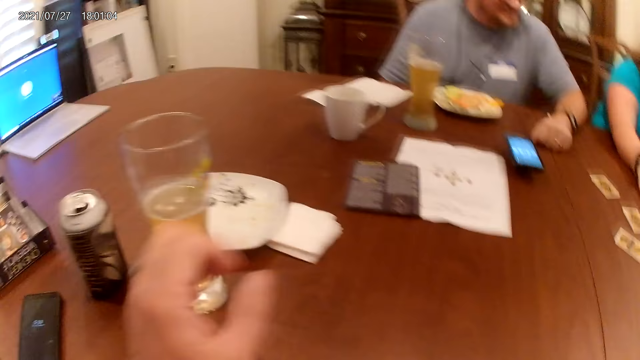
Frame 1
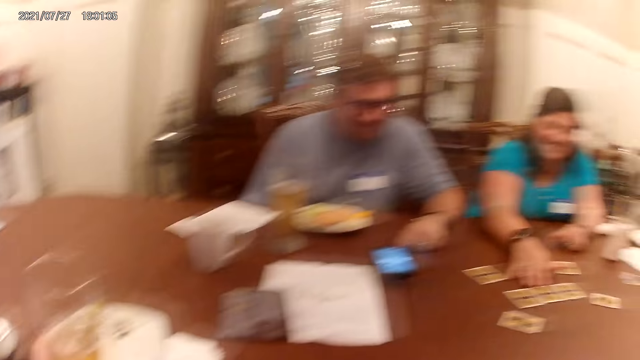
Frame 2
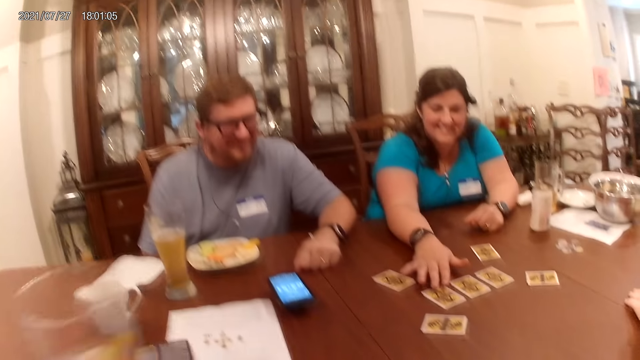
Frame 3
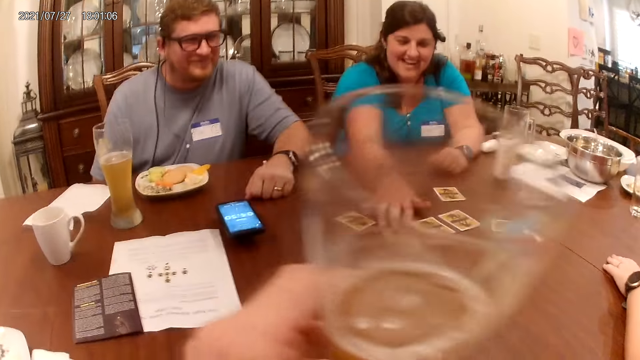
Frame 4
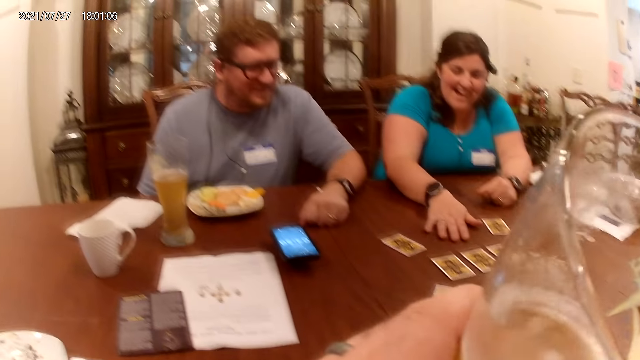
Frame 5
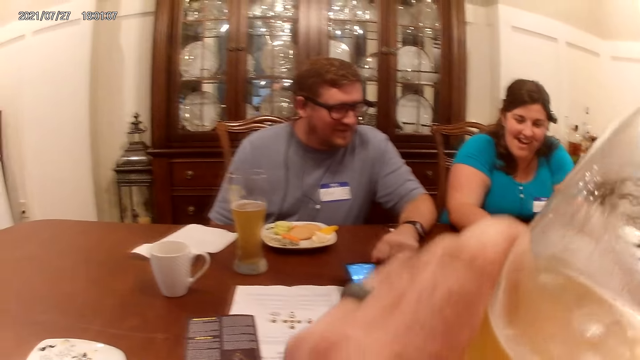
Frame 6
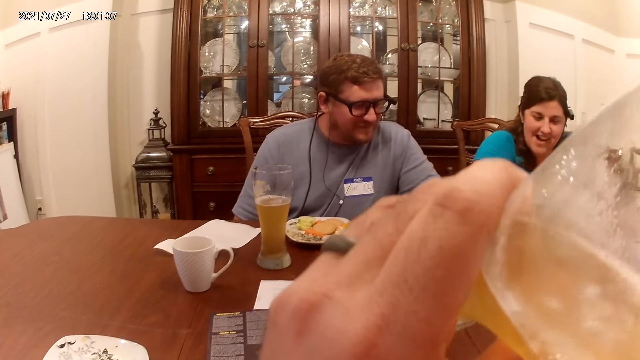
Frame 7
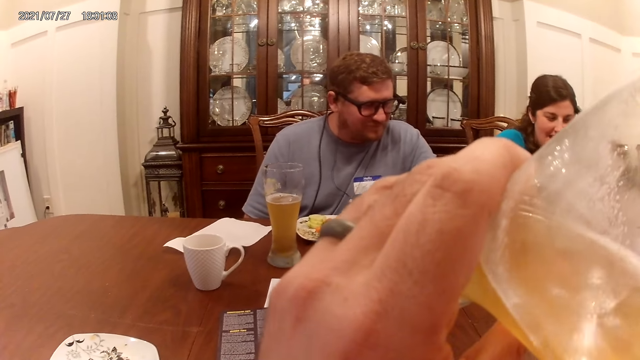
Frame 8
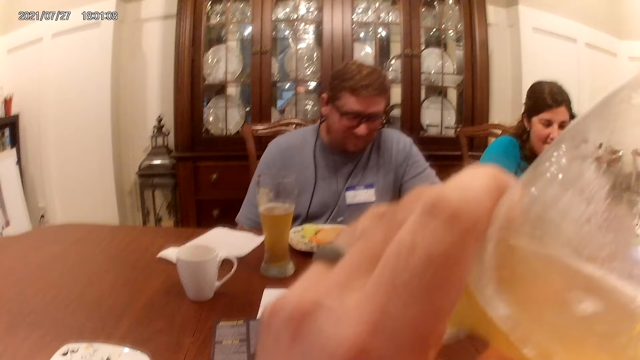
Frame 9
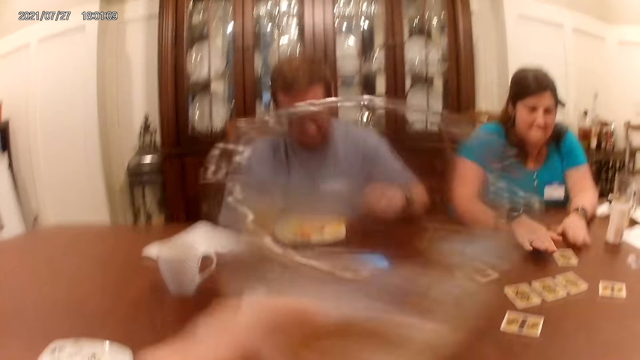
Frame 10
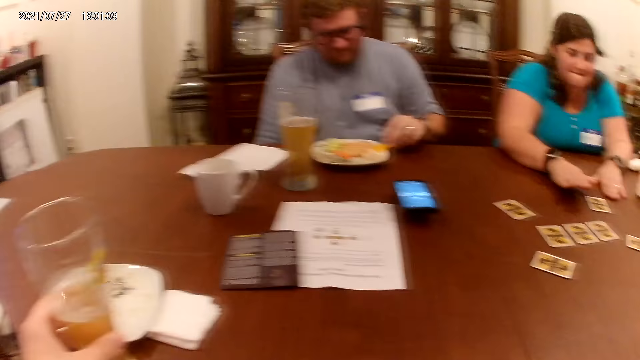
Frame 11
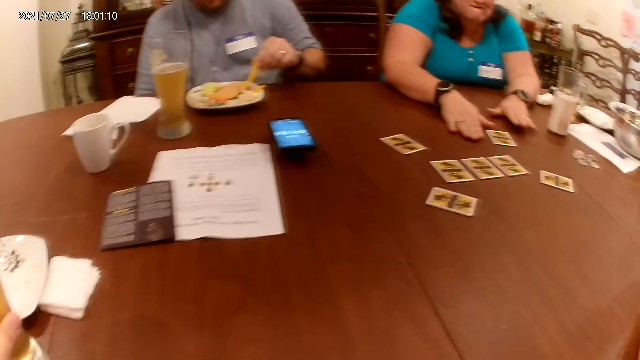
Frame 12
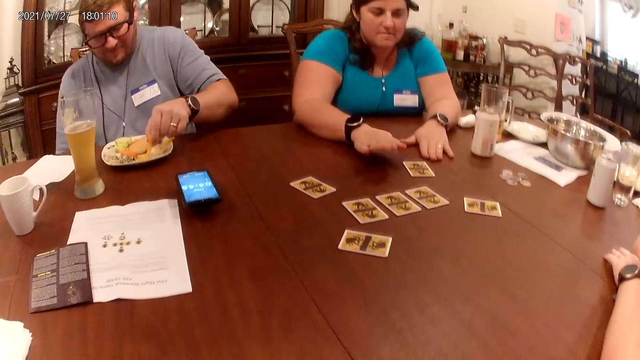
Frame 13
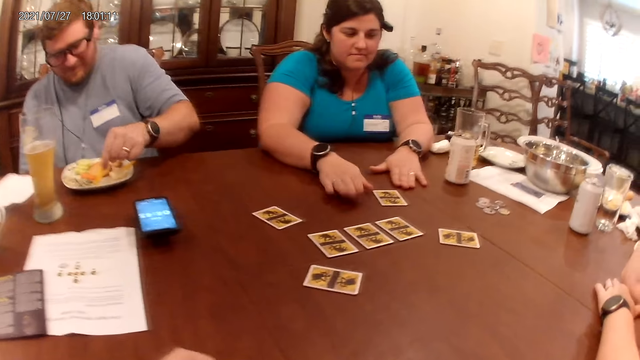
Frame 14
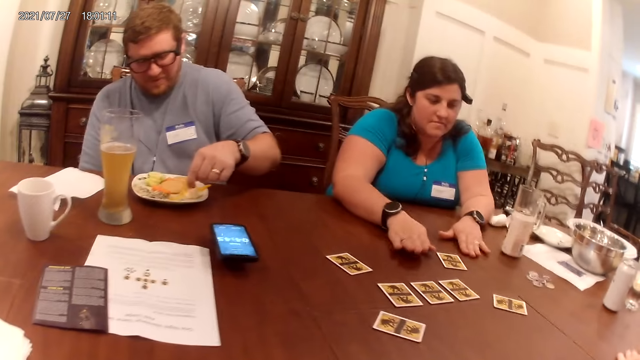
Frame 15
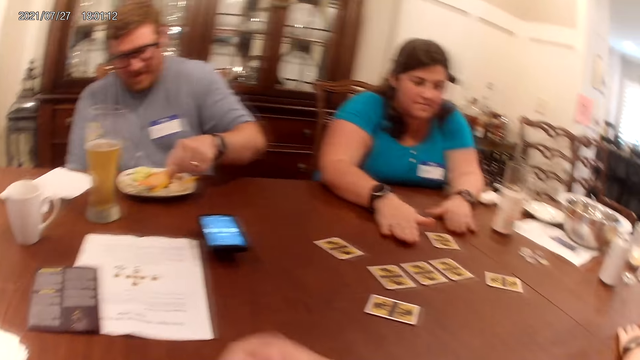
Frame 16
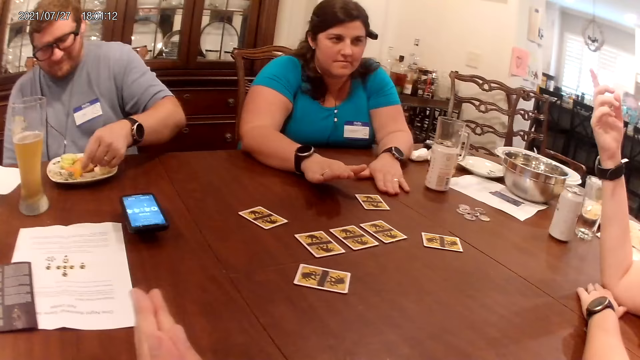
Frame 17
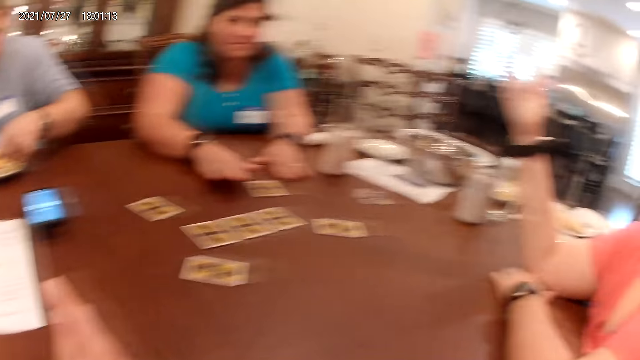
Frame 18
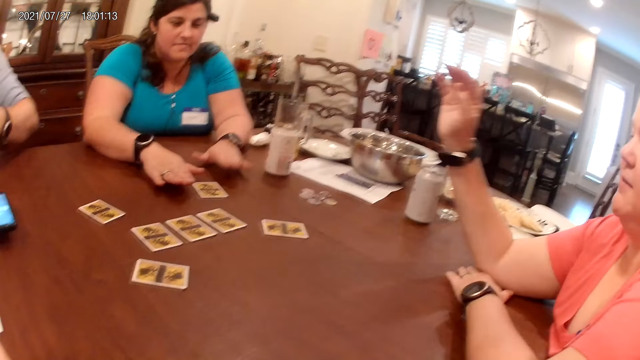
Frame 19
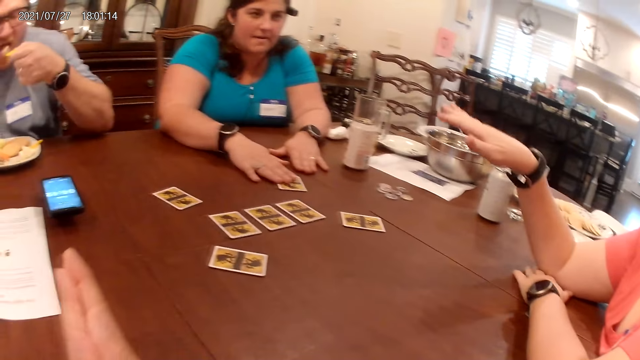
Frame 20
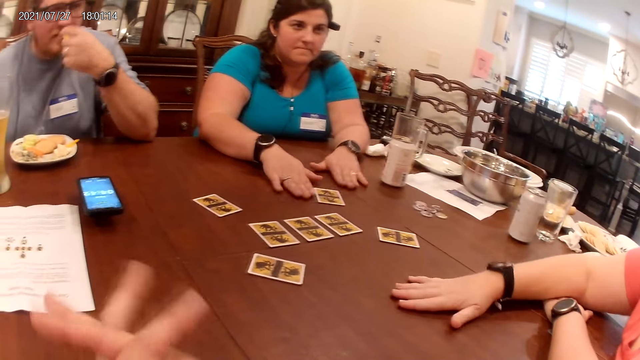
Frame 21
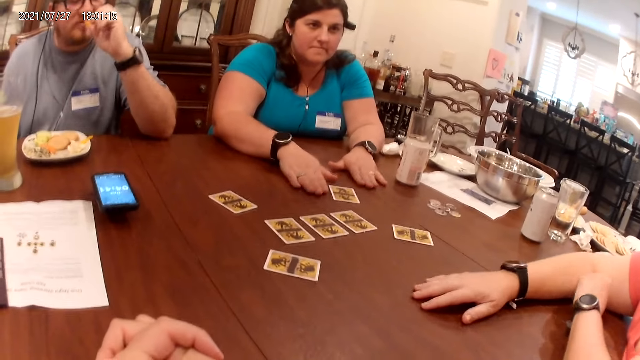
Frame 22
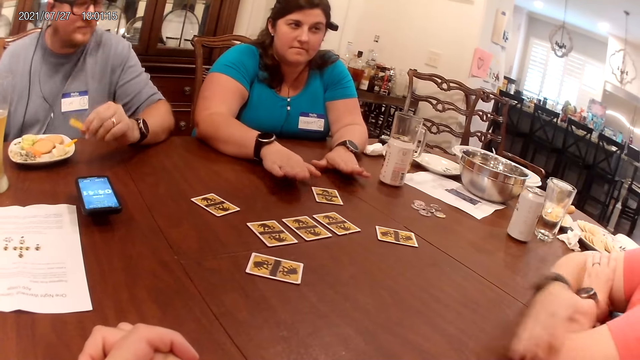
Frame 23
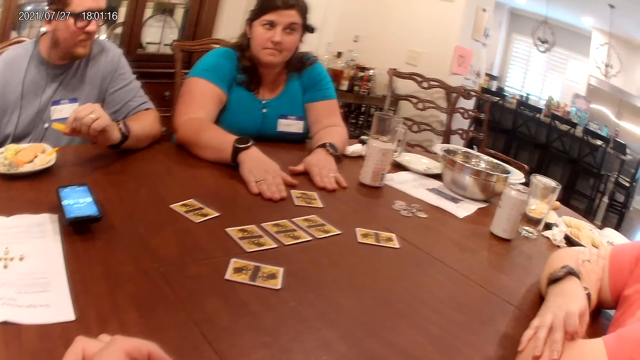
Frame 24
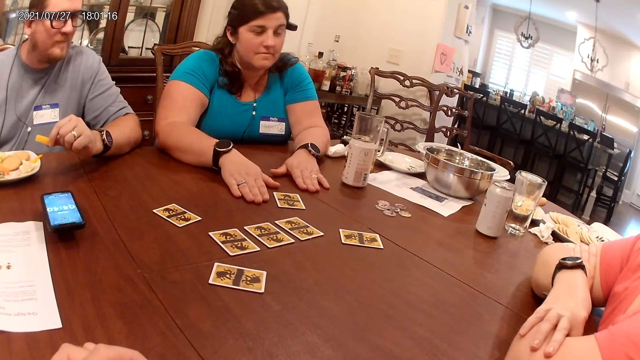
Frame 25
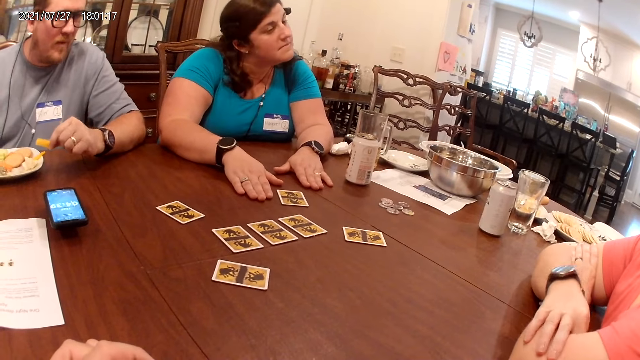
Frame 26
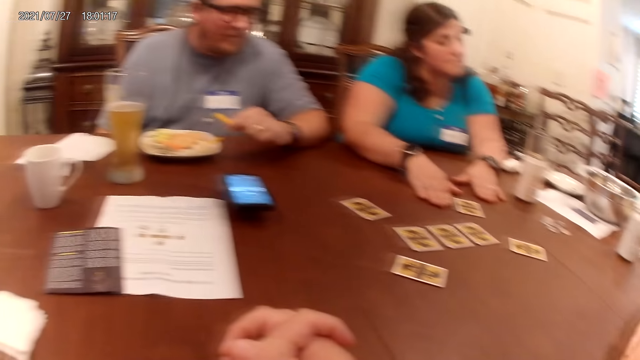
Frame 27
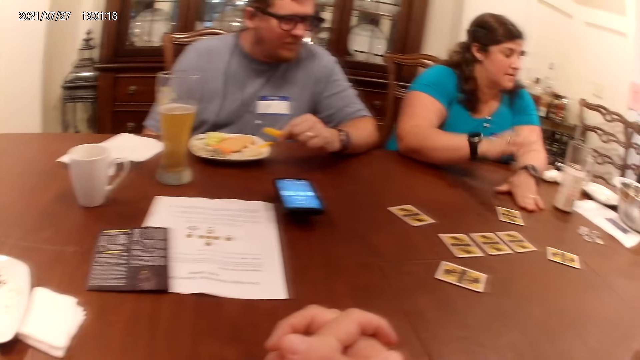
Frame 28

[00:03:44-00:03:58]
The camera wearer takes a cup or glass of juice from the table with his right hand. He drinks beer from the cup with his right hand. A woman hits the table with her hands. The camera wearer puts the glass of juice on the table. A man eats yam and egg from a plate on the table with his left hand. The camera wearer looks around. The man speaks to the woman, another woman, and the camera wearer at the table. The other woman speaks to the man, the first woman, and the camera wearer at the table. The camera wearer holds hands together and rubs hands together. He looks around. The other woman places her right hand on the table. The camera wearer closes fingers together. He looks around.

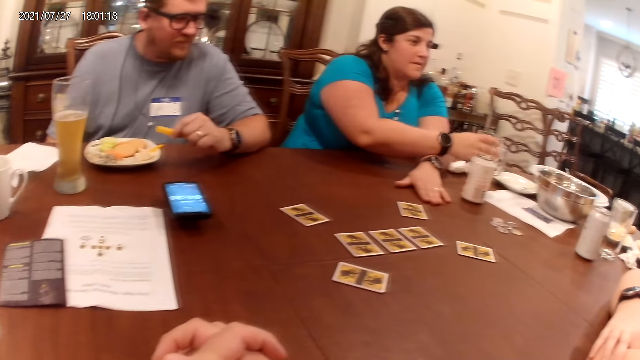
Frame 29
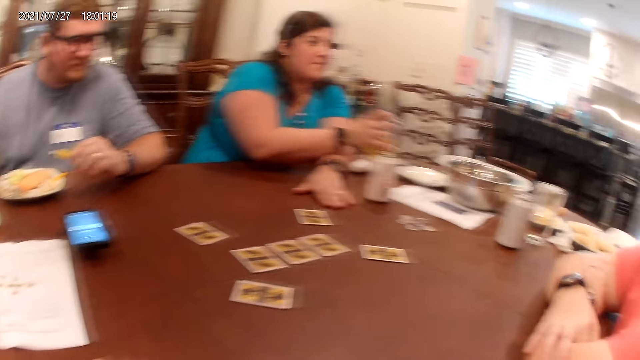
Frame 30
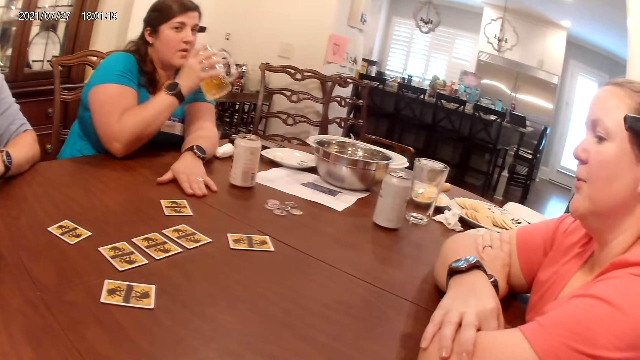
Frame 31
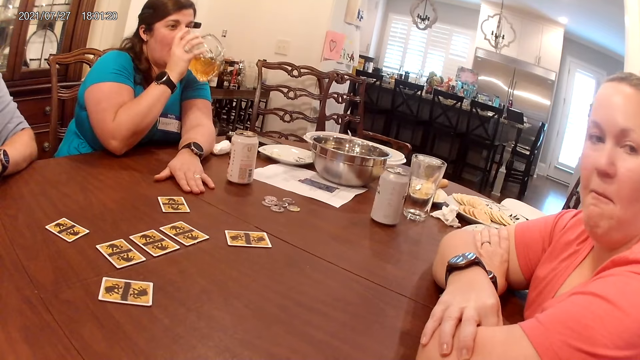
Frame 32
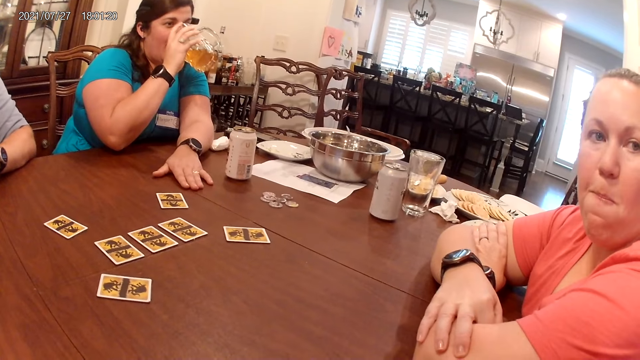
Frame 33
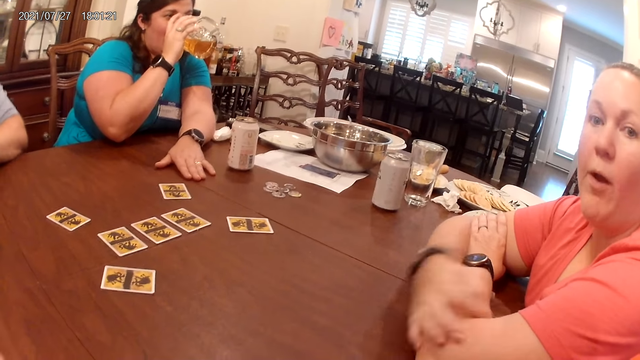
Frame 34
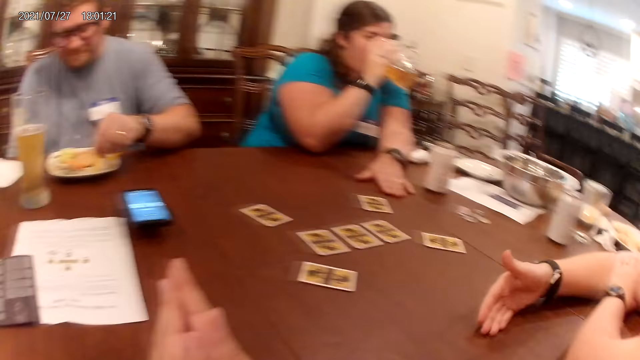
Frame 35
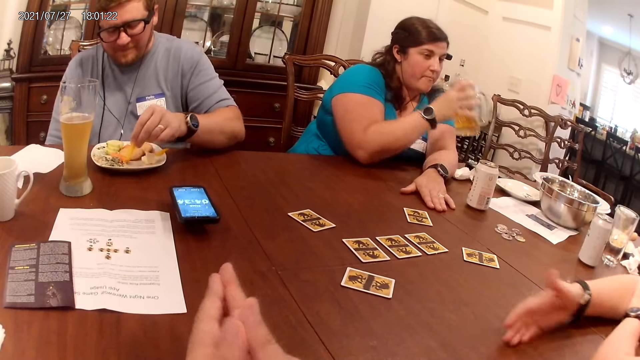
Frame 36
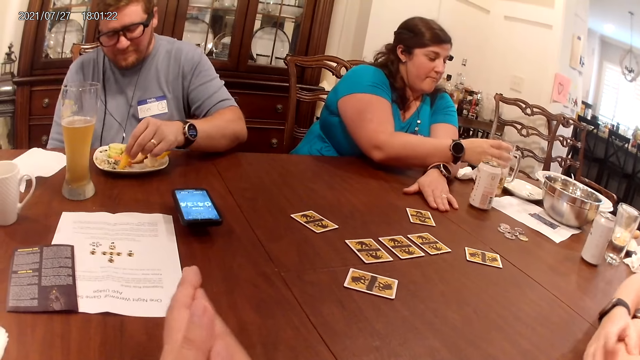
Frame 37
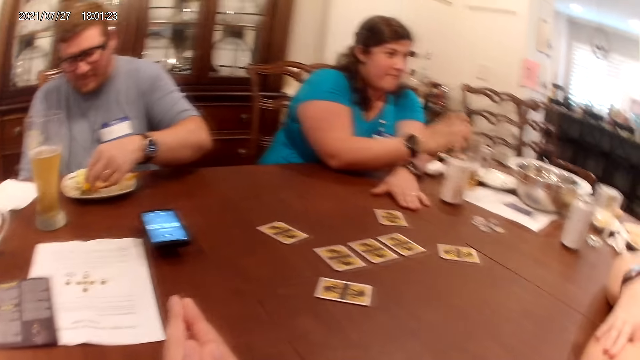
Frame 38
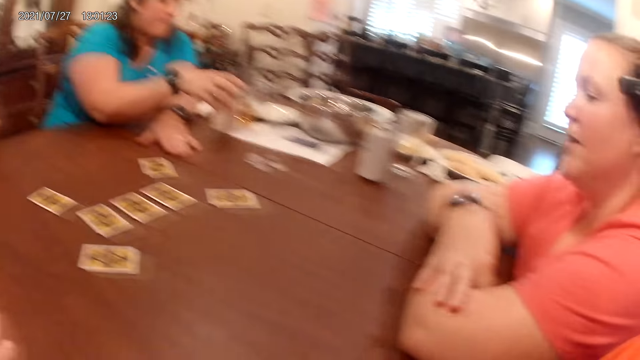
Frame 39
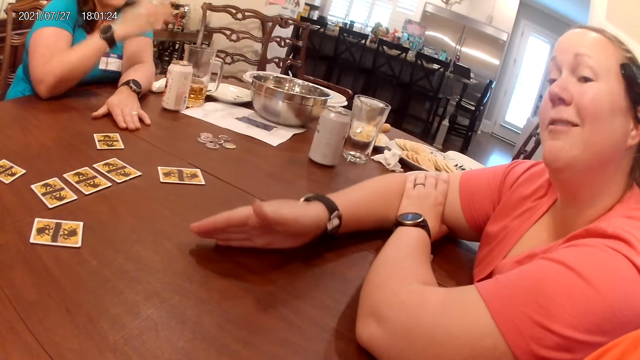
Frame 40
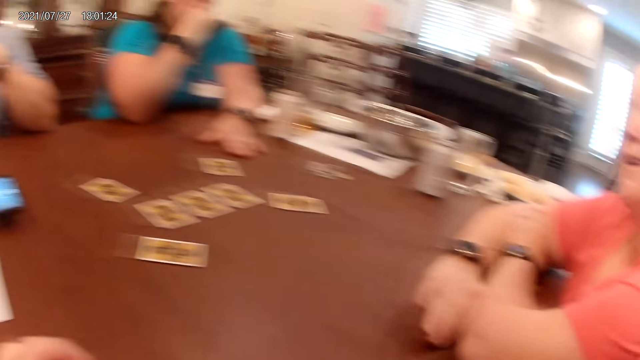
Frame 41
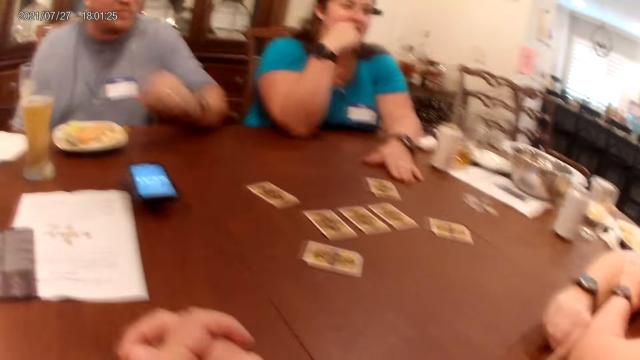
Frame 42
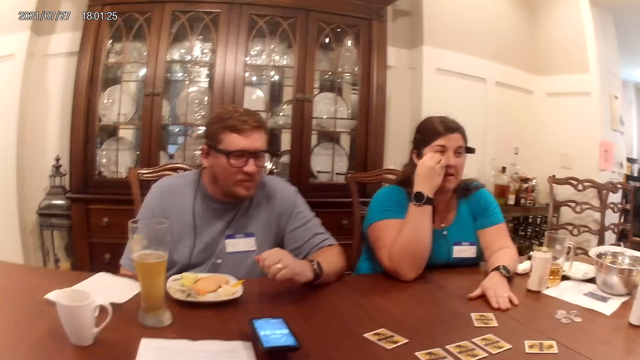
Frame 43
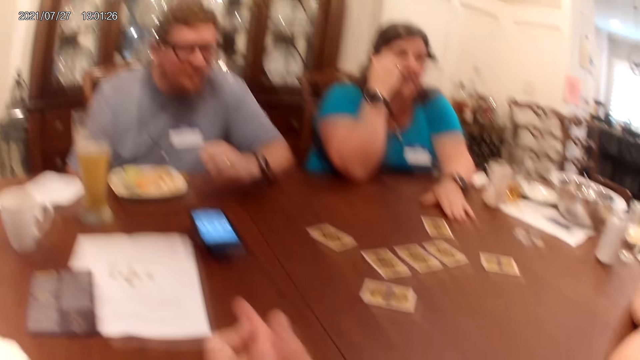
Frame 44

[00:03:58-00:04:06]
The camera wearer speaks to a man, a woman, and another woman at a table. The first woman takes a cup from the table with her right hand. She drinks beer from the cup with her right hand. The other woman speaks to the man, the first woman, and the camera wearer at the table. The camera wearer rubs hands together. The first woman drops the cup on the table with her right hand. The camera wearer speaks to the man, the first woman, and the other woman at the table. The first woman shakes a can of beer on the table with her right hand. She touches her face with her right hand. The other woman speaks to the man, the first woman, and the camera wearer at the table. The camera wearer looks around.
